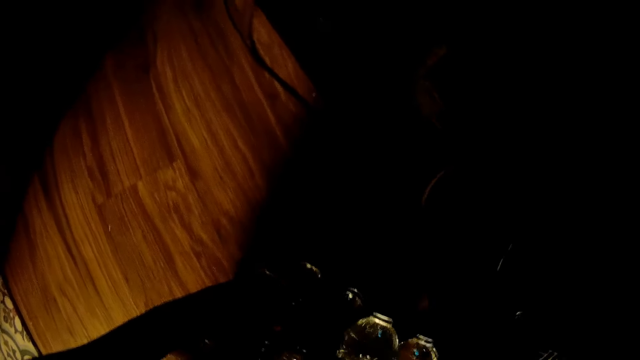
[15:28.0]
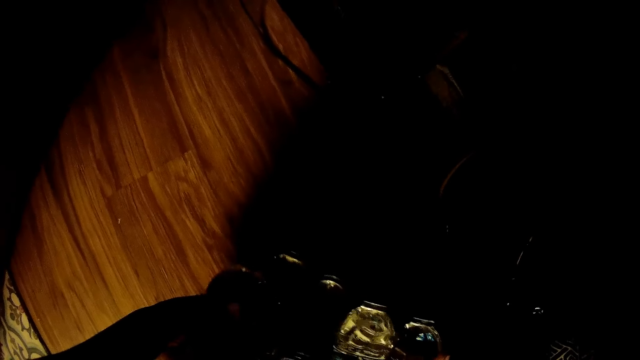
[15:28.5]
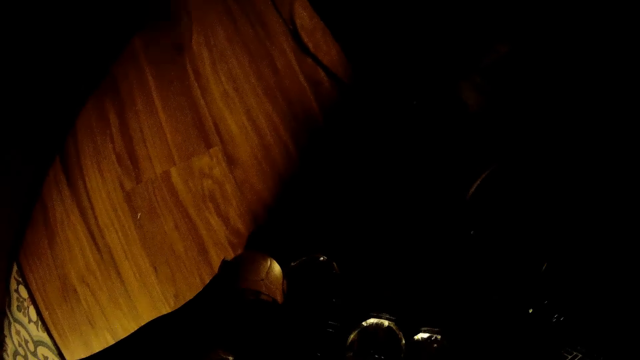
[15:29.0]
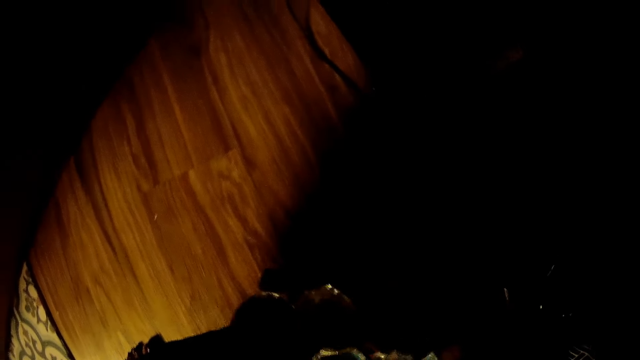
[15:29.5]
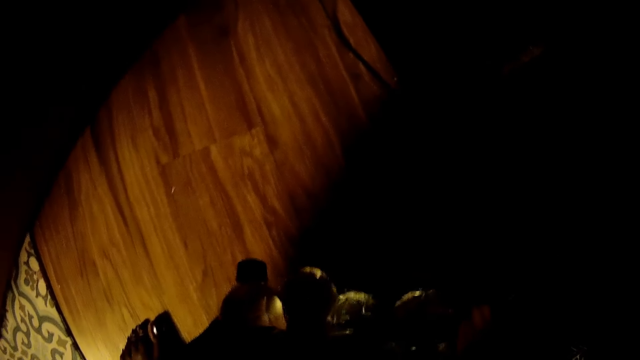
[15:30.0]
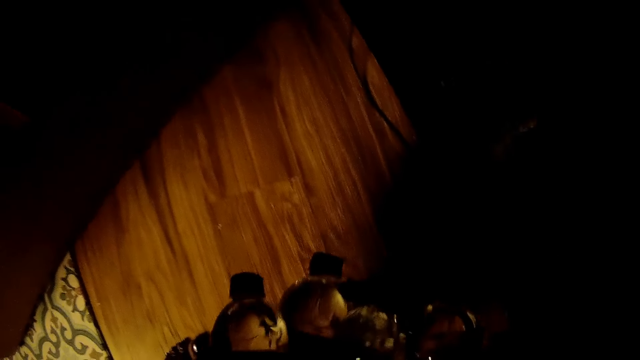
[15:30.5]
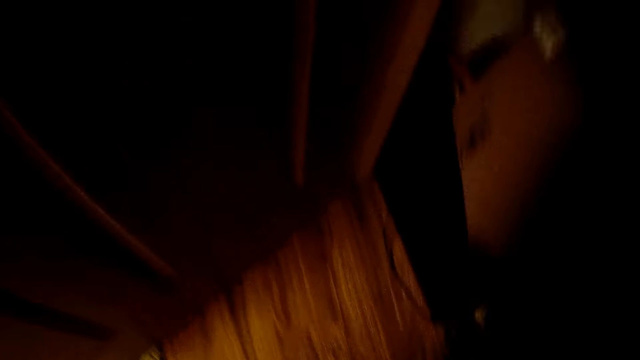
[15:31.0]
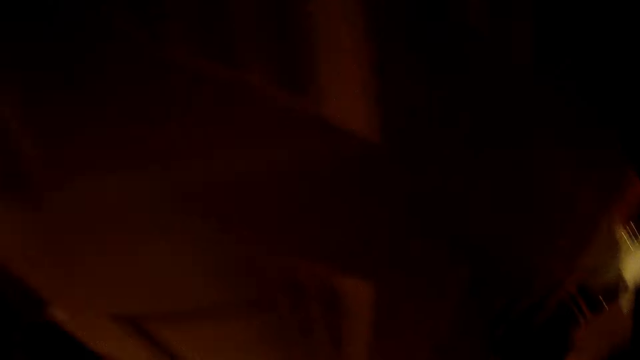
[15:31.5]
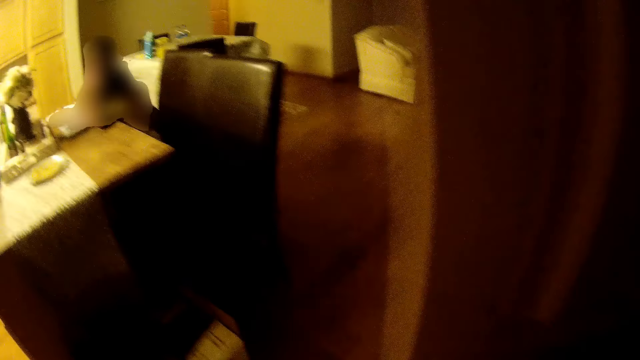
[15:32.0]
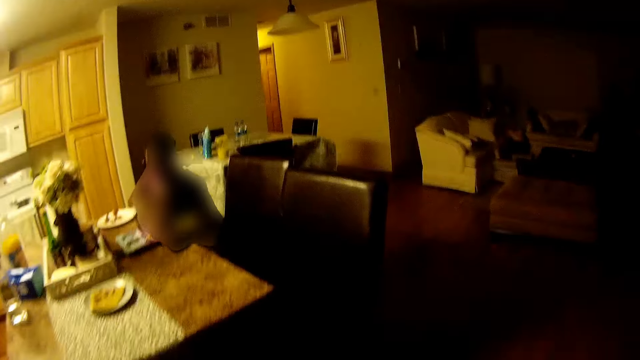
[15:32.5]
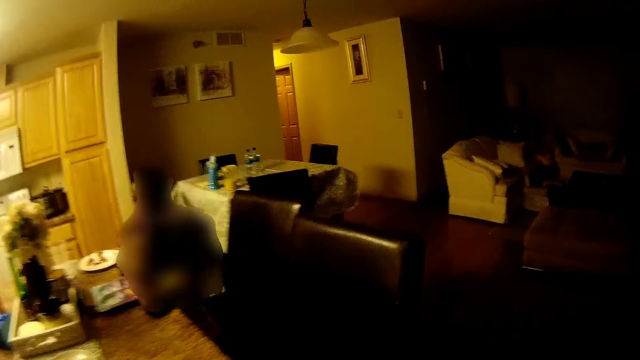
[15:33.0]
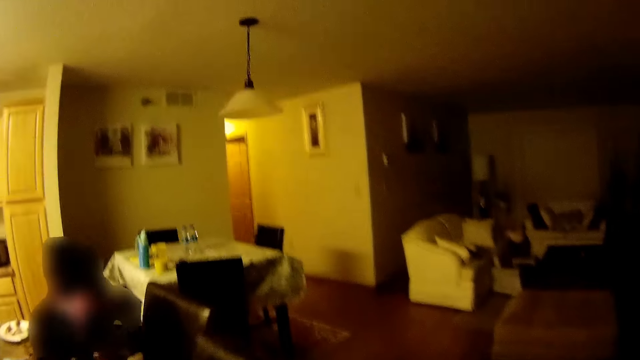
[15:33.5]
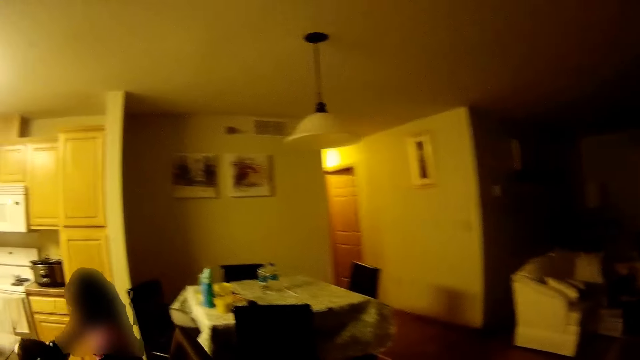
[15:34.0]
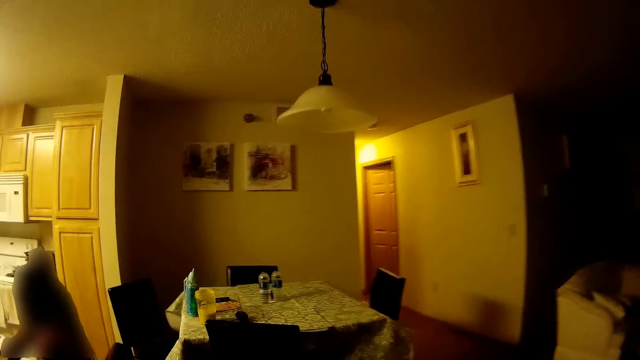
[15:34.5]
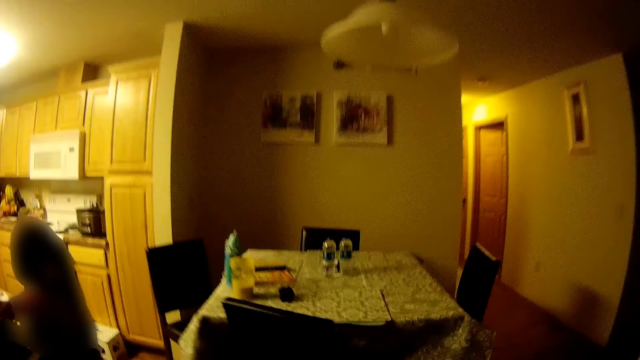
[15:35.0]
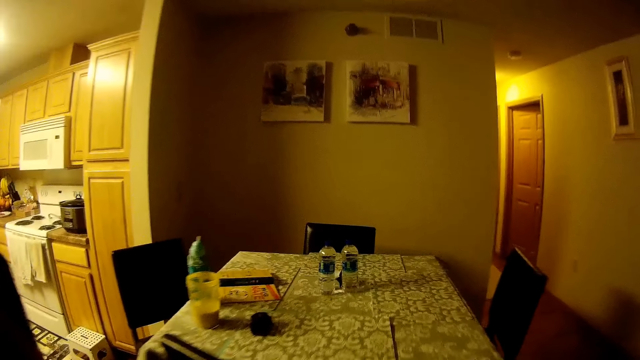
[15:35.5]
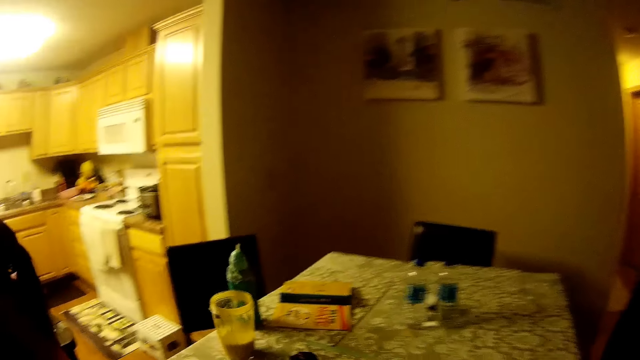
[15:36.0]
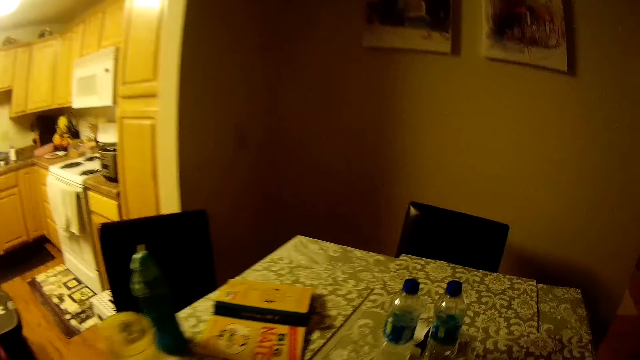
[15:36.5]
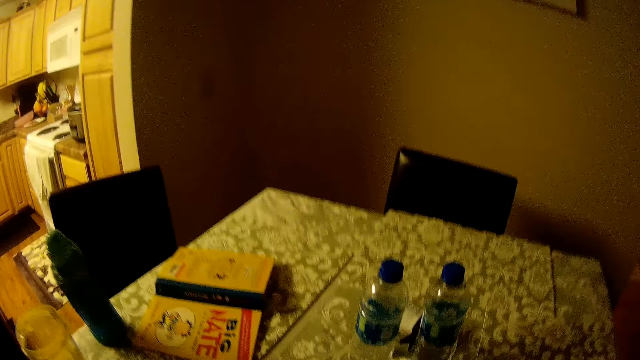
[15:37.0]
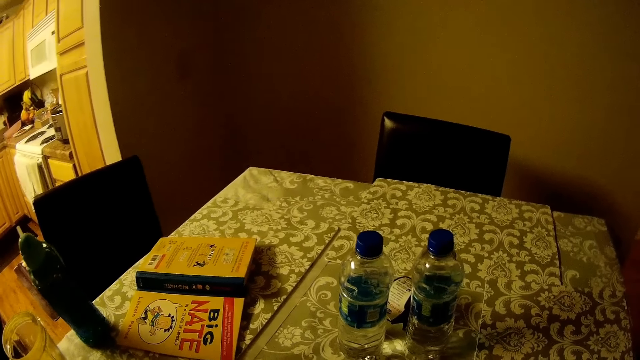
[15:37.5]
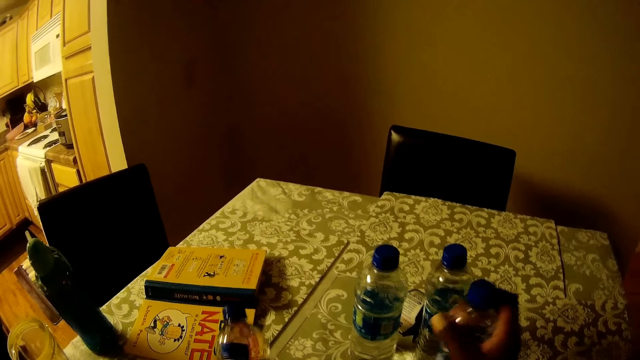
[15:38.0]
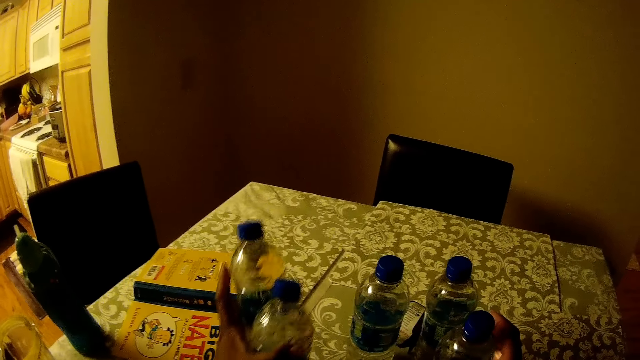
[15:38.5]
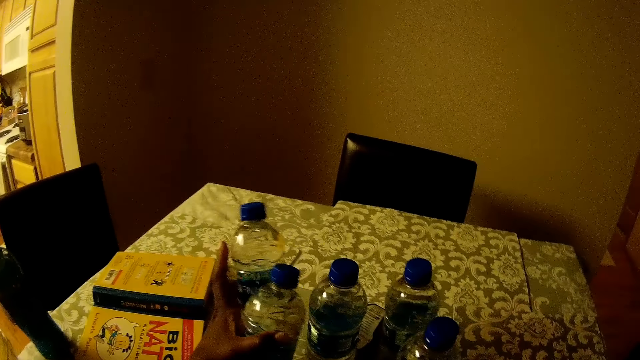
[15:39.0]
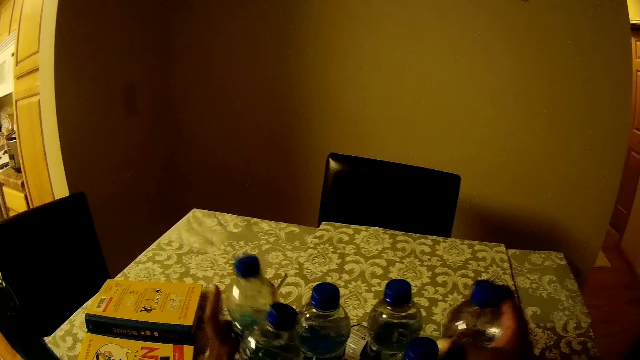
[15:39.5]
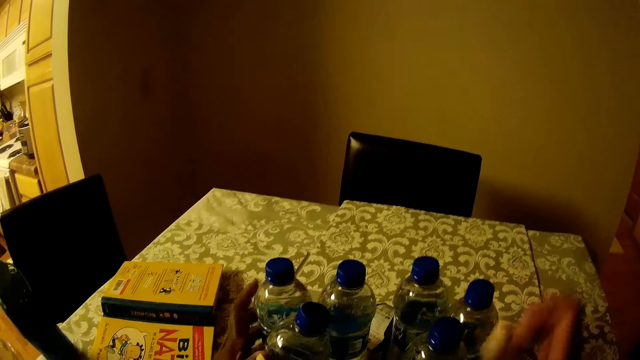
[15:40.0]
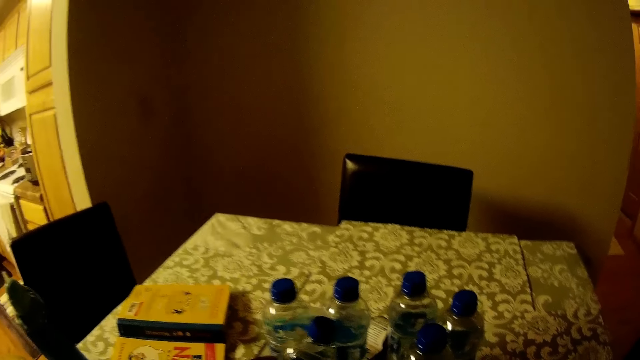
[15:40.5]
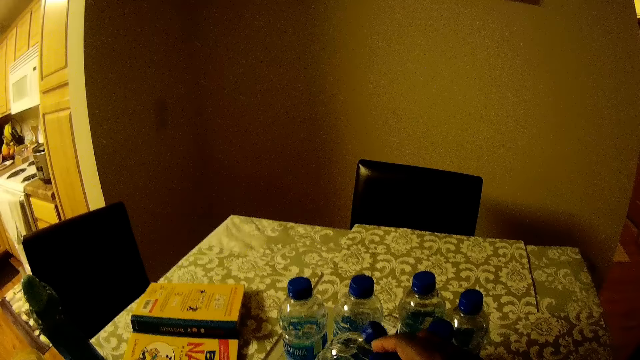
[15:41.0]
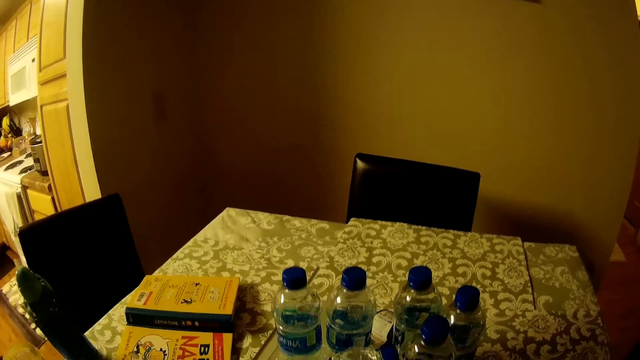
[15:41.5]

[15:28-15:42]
The camera wearer picks up the table water from the floor with both hands. They walk around. They drop the table water on the dining table with both hands.

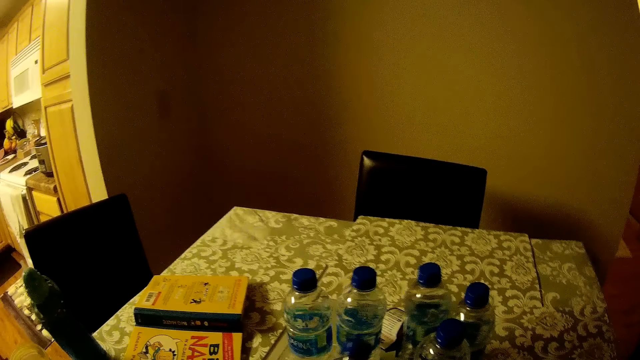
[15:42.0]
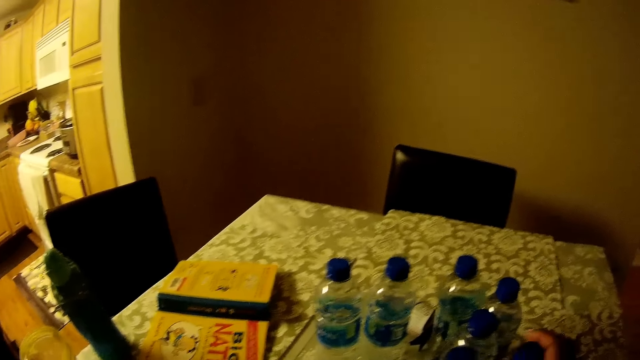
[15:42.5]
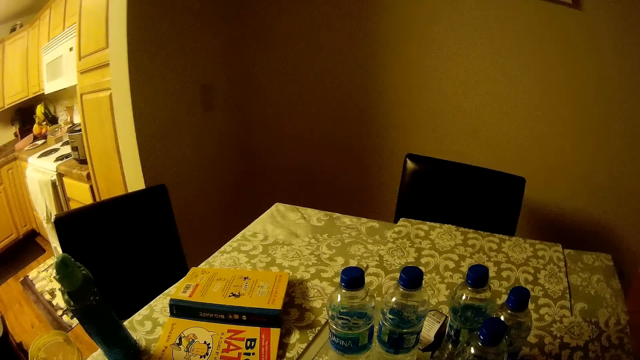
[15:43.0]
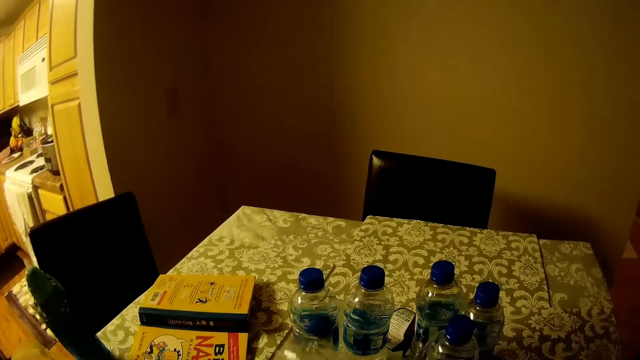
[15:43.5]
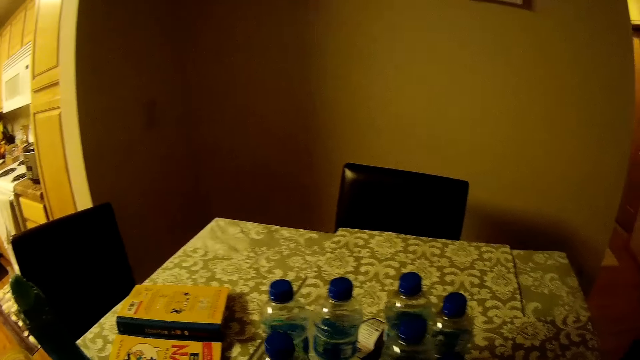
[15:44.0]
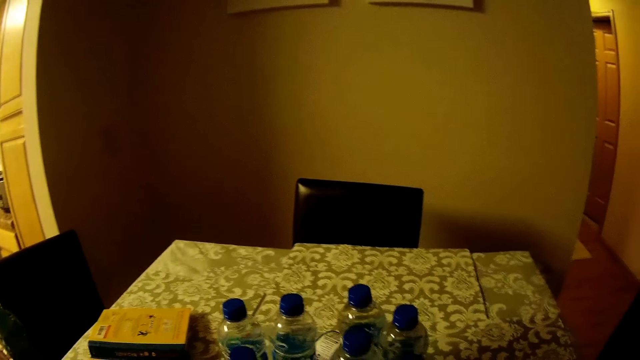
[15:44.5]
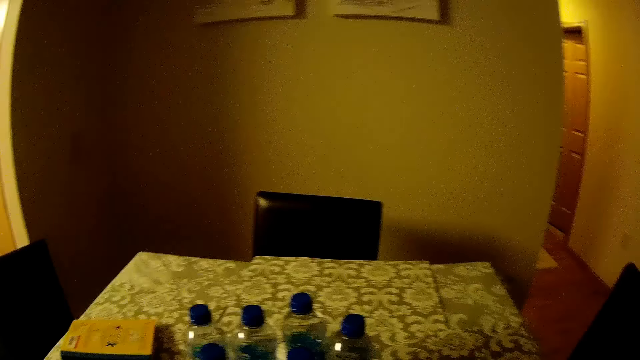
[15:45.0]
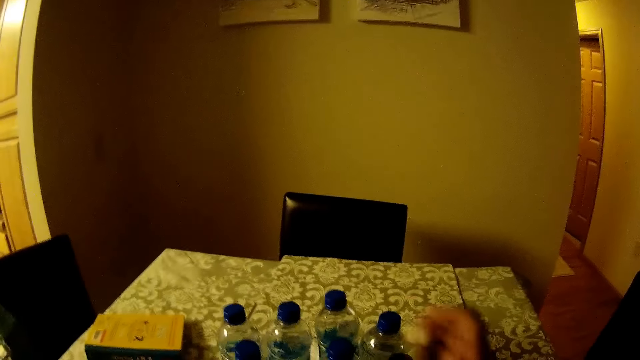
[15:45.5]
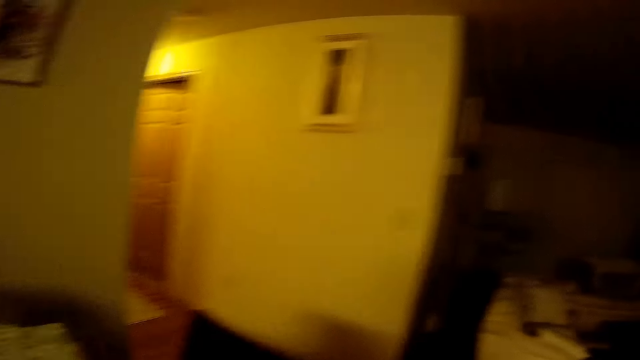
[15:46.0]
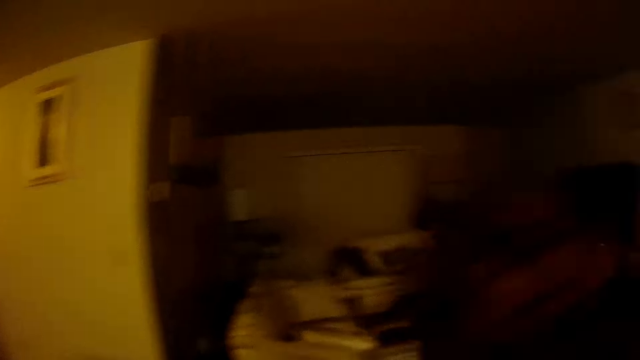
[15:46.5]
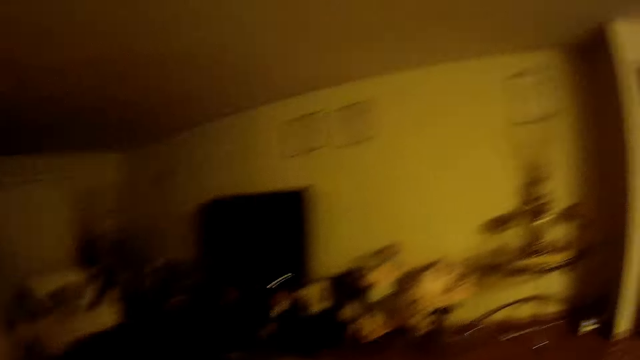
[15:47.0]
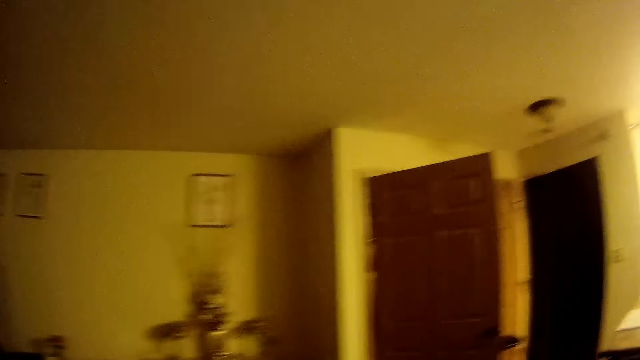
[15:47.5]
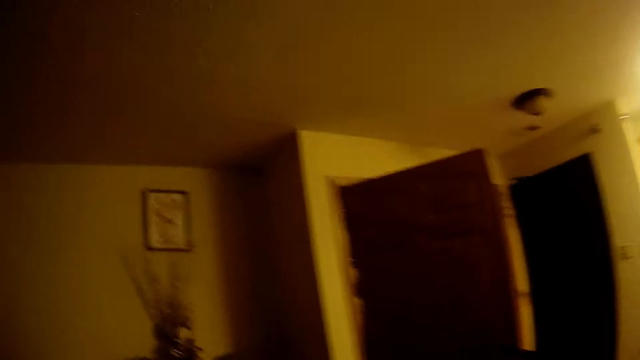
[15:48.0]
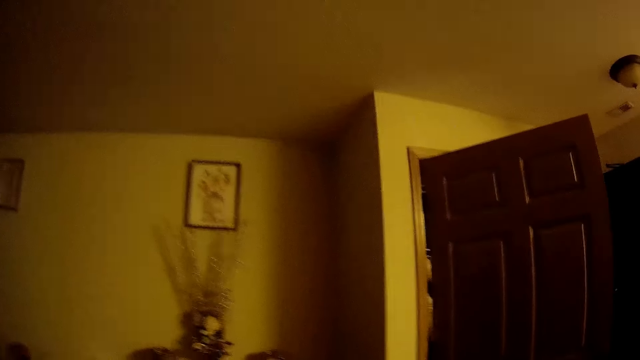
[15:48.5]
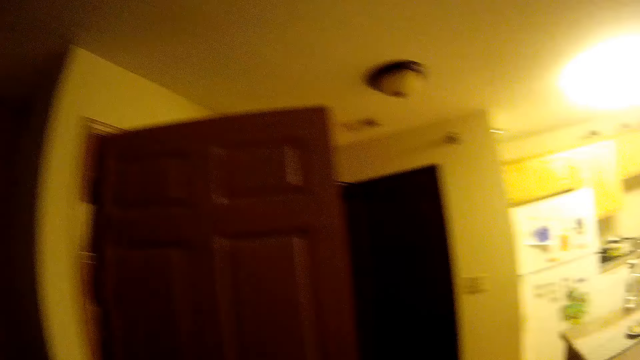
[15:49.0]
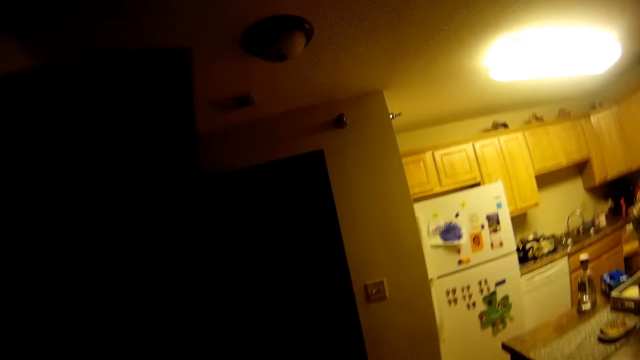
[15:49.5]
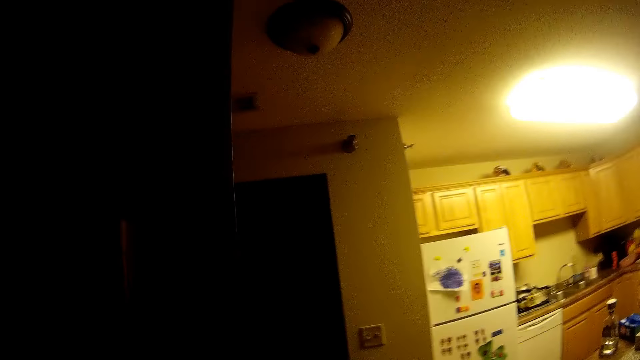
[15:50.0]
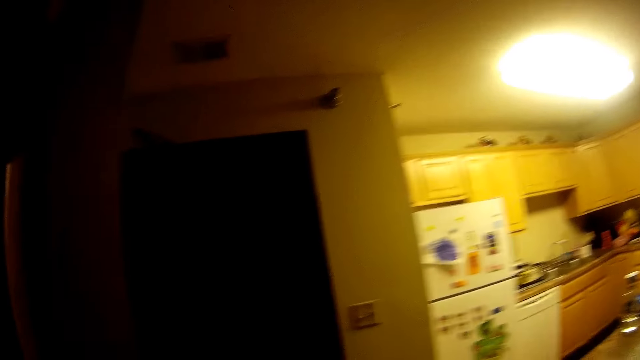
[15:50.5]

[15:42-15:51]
The camera wearer looks around.
